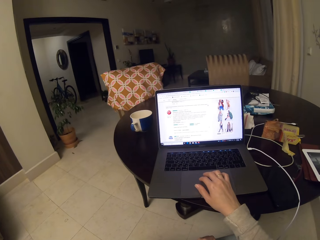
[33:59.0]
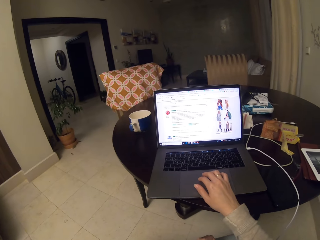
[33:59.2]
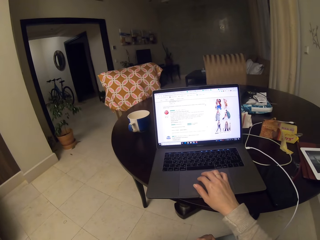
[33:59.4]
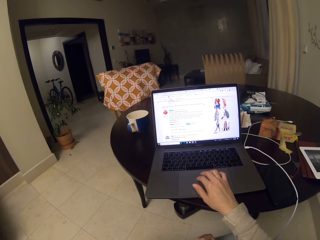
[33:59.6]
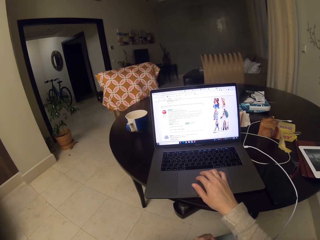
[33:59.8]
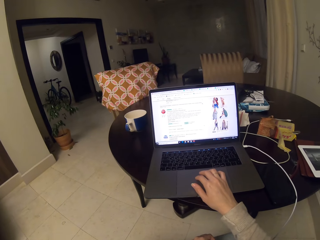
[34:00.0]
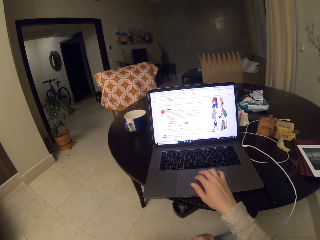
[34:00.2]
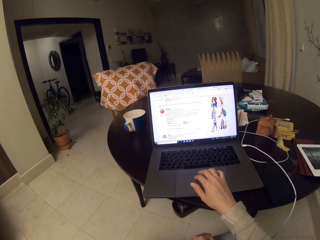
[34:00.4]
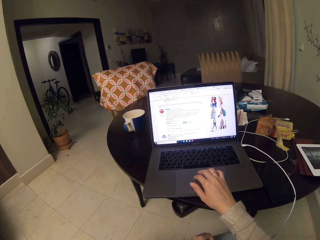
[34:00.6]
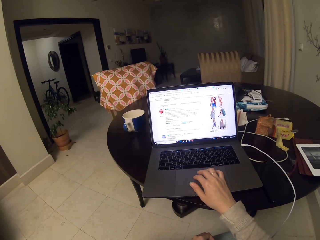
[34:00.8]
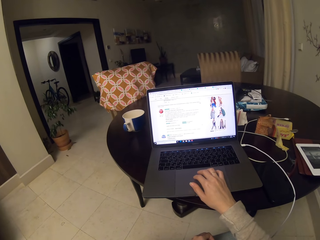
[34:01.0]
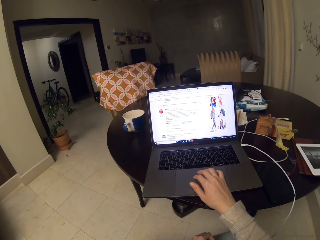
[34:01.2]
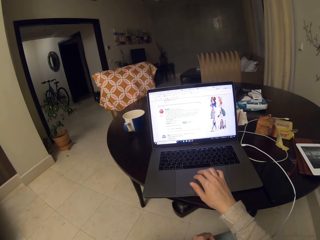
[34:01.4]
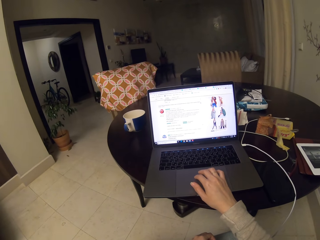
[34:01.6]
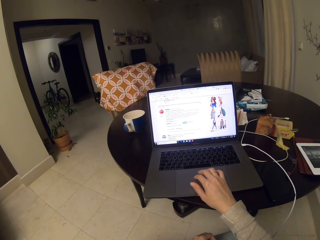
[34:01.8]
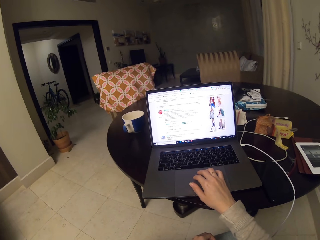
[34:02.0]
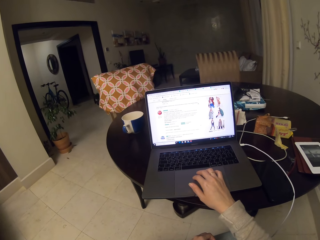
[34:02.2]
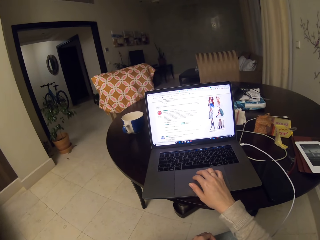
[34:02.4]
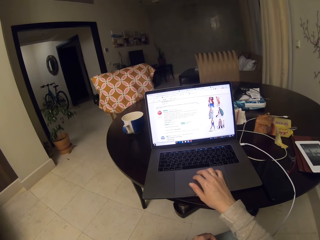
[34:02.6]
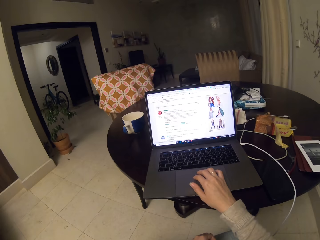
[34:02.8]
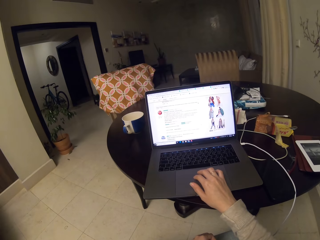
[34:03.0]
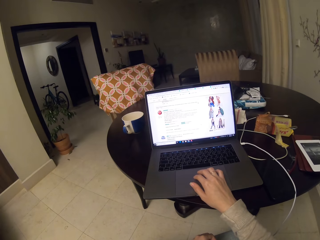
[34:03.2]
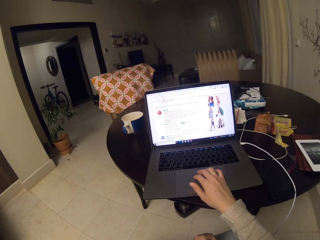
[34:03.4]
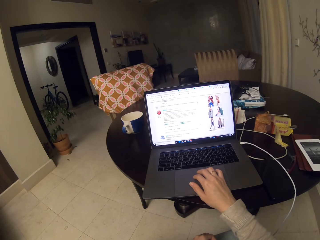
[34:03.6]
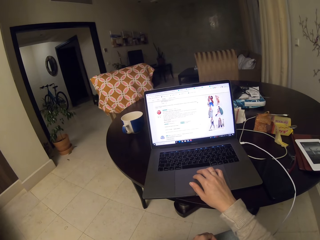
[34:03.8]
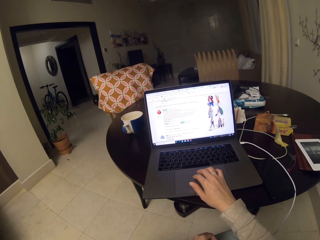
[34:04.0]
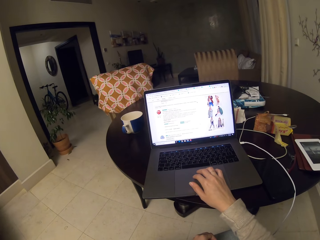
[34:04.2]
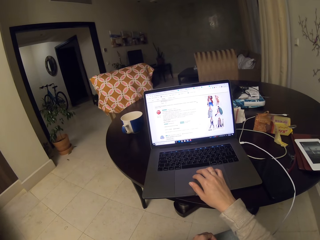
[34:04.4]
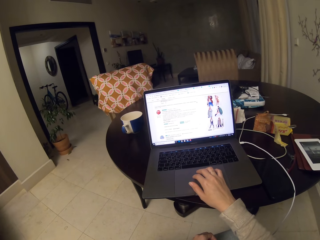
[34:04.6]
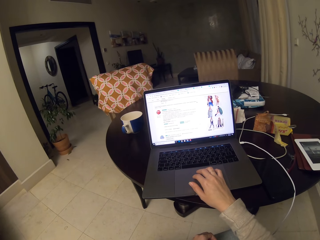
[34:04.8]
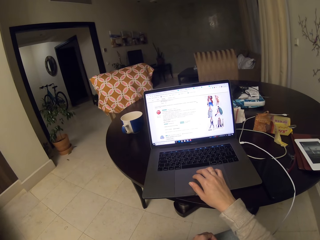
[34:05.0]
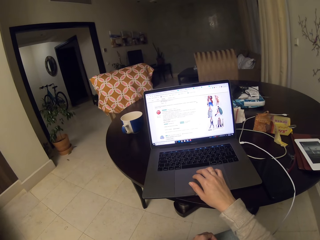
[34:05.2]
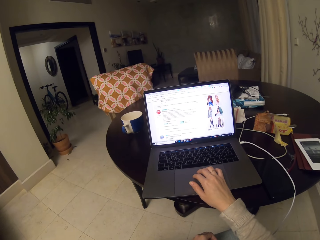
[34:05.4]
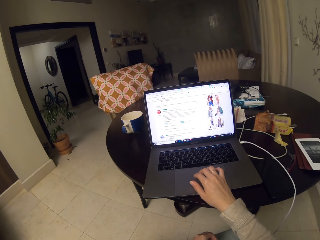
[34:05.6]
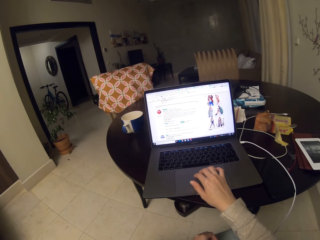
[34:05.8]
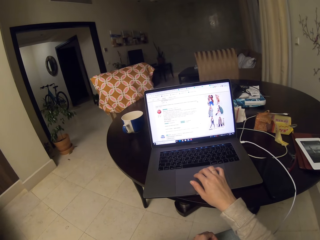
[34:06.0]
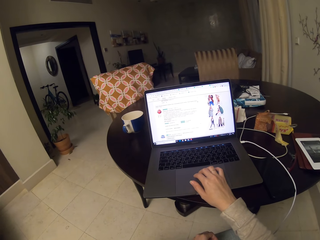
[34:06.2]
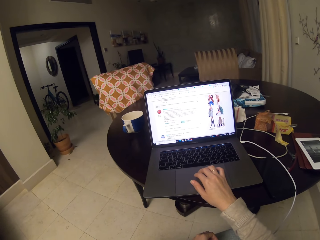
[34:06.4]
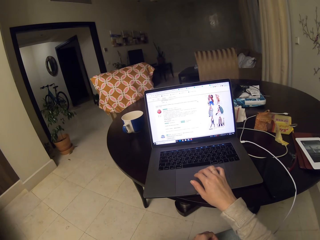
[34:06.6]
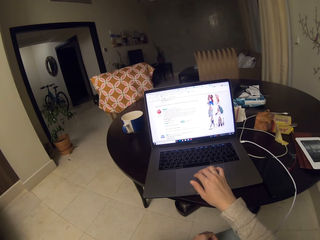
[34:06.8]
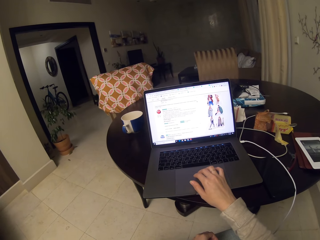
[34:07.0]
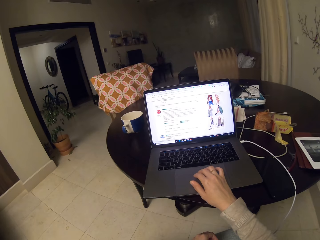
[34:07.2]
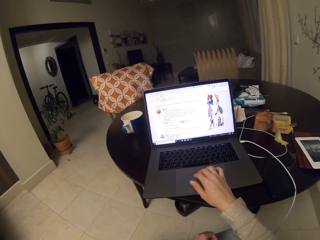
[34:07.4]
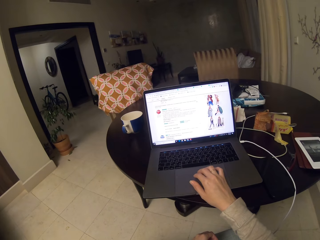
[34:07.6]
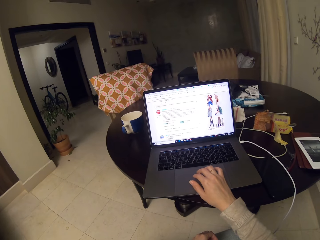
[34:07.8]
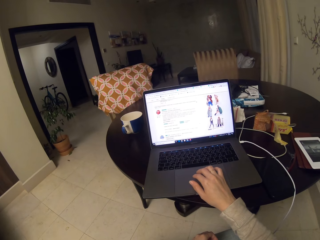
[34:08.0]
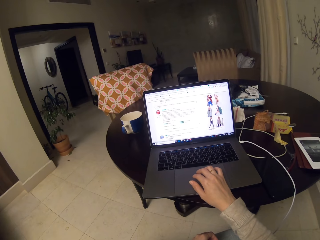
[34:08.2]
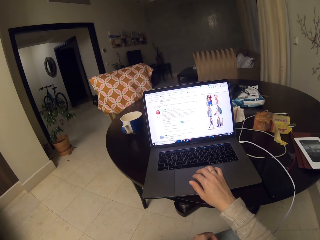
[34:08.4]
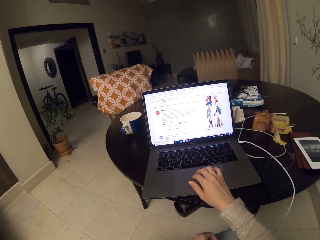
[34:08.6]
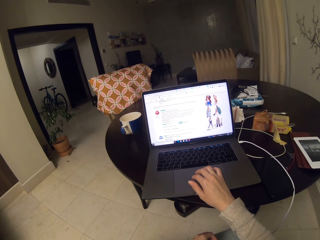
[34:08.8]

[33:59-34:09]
The camera wearer stares at a laptop screen.

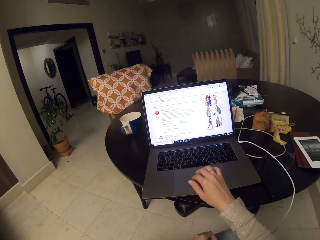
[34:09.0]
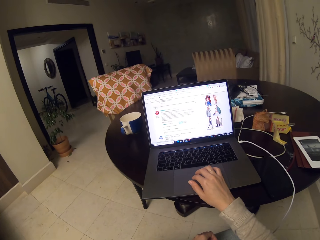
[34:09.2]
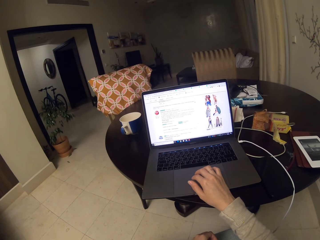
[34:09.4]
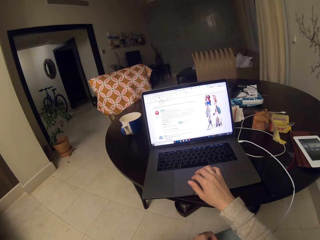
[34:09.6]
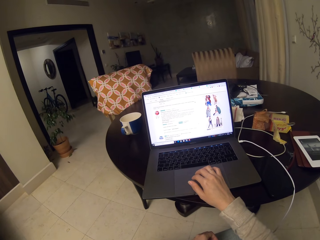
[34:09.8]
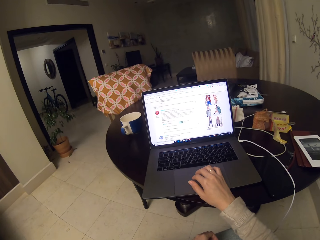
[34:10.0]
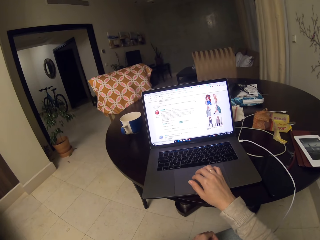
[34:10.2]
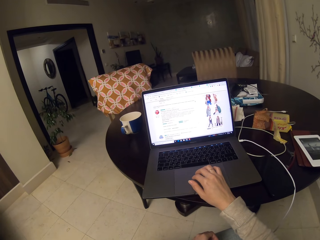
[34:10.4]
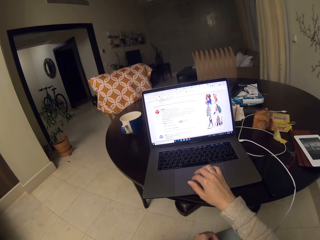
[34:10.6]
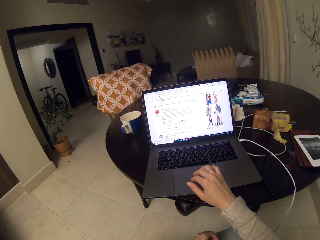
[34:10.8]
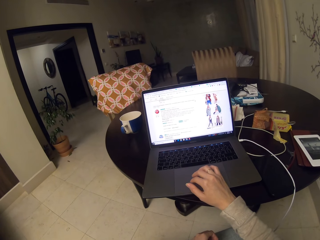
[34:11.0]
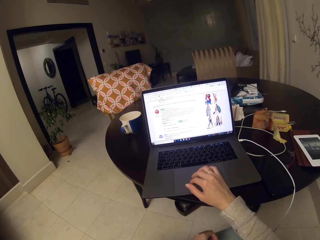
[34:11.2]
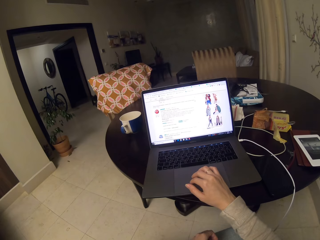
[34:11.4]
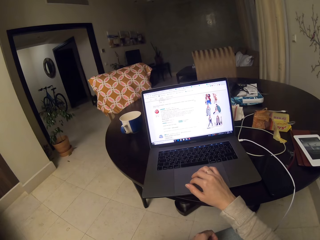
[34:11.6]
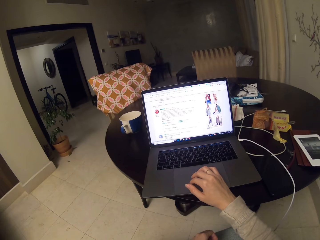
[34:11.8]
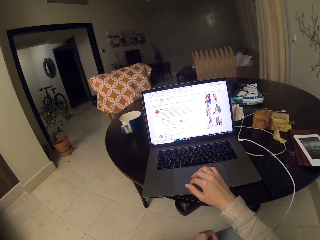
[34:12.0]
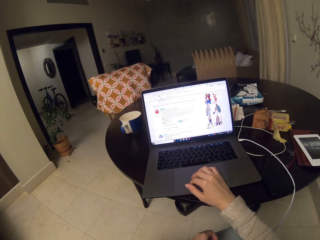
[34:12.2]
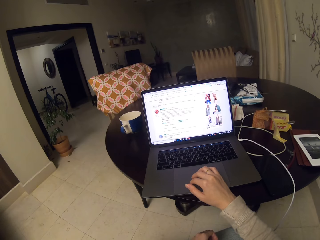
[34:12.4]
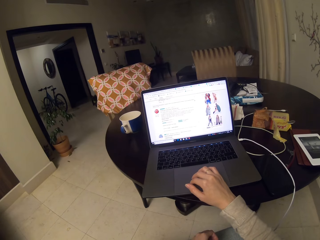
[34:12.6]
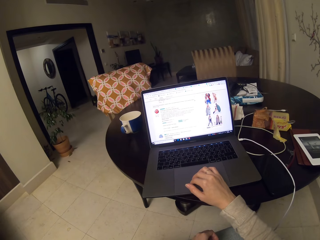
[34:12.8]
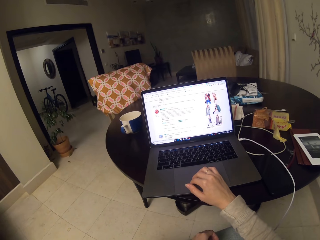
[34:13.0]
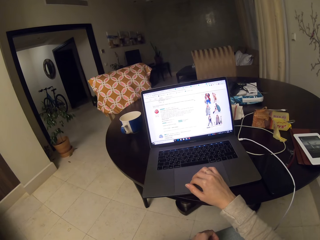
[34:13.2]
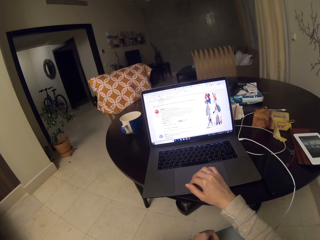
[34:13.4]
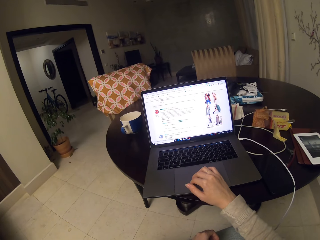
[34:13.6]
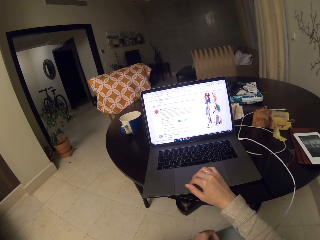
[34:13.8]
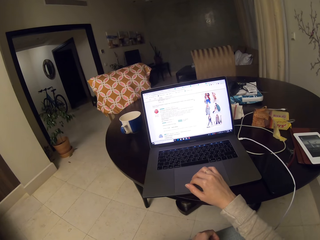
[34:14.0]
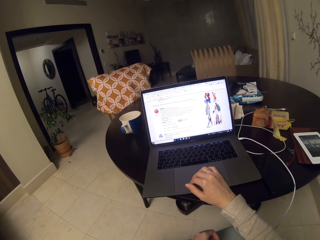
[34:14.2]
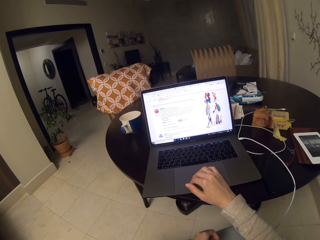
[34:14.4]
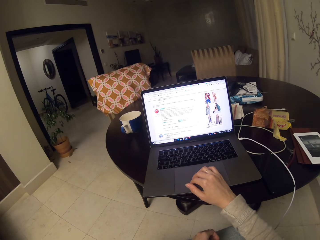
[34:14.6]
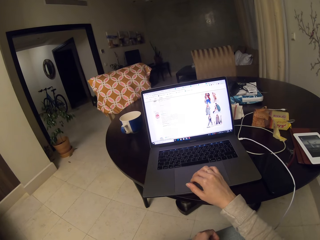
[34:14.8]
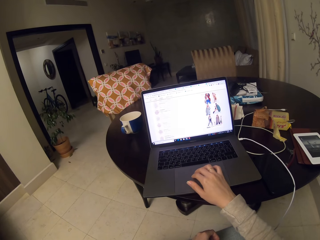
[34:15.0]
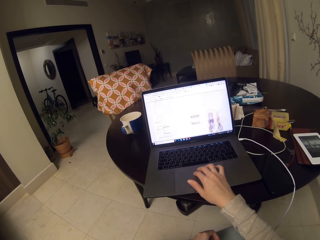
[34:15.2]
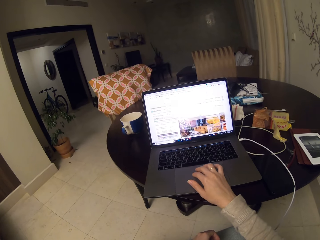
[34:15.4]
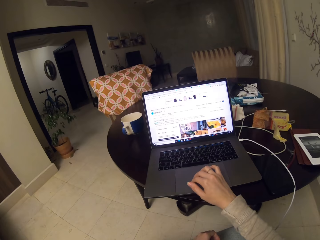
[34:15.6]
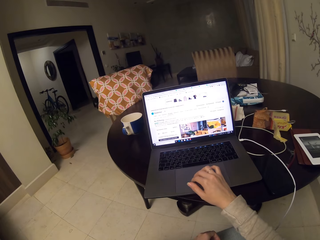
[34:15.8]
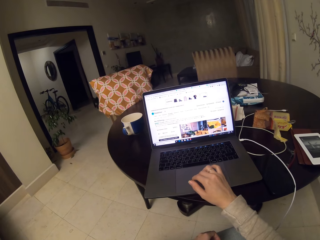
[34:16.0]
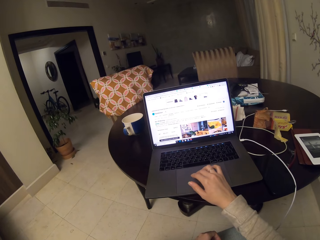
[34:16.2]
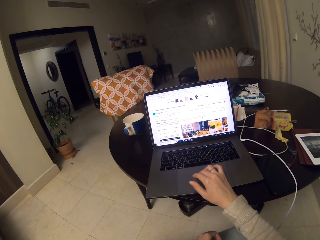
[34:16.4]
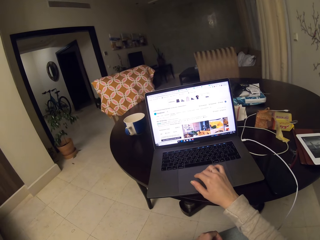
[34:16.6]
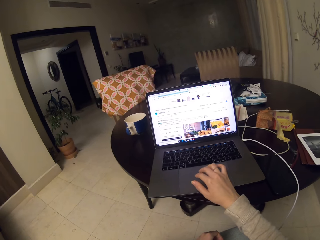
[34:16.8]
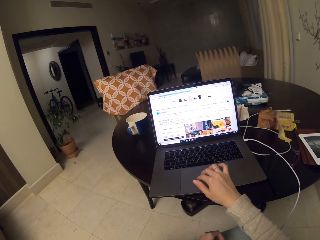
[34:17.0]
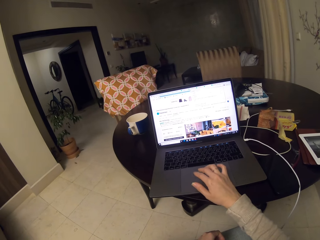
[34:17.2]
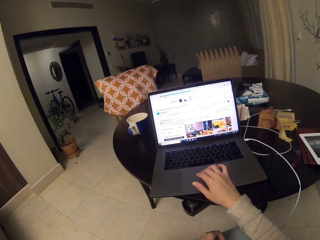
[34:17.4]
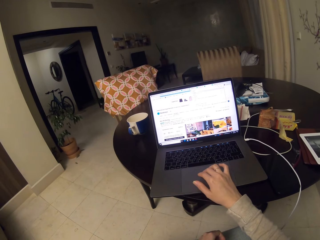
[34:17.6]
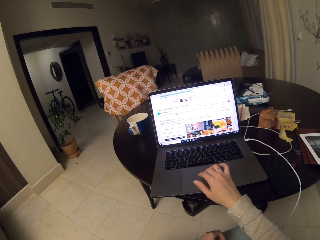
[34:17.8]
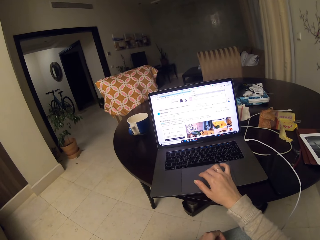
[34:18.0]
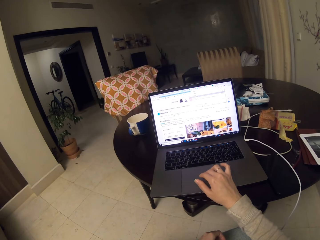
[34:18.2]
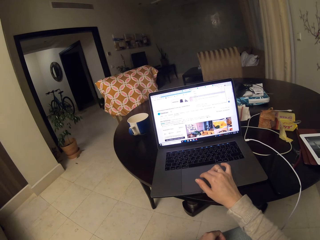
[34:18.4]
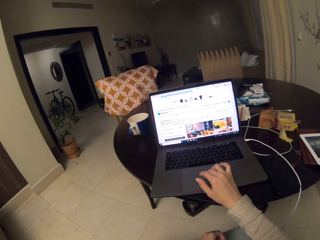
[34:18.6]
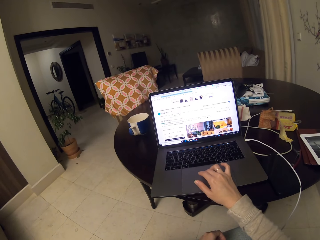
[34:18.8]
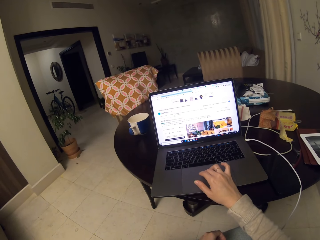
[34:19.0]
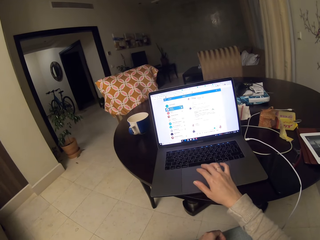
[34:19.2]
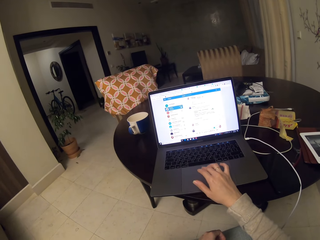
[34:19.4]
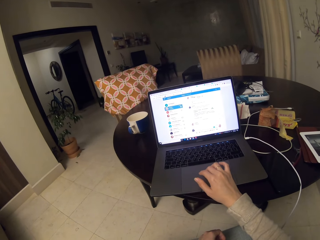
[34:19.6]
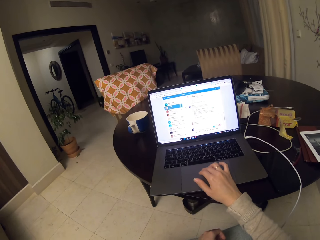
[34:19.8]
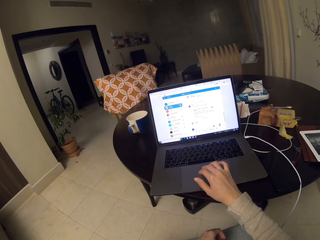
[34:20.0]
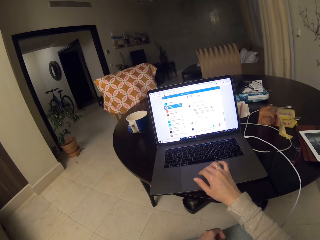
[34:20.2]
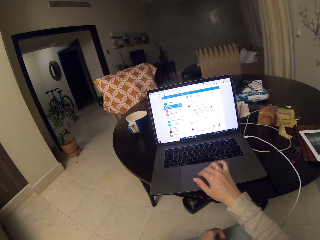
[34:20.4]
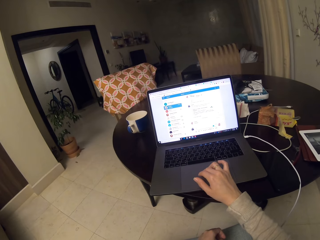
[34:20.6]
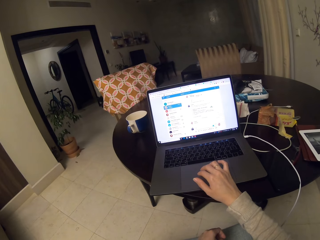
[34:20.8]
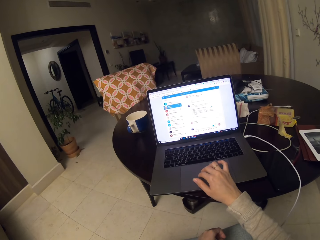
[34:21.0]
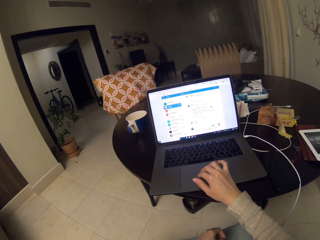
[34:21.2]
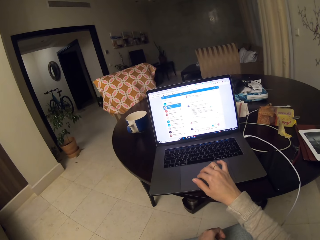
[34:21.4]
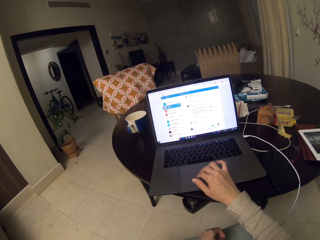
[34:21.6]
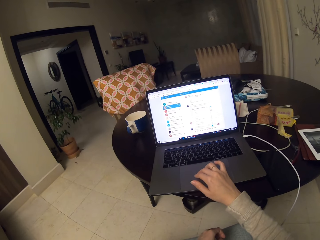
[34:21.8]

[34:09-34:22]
The camera wearer moves her fingers on the mouse pad. She stares at a laptop screen. She scrolls up the screen. She moves her fingers on the mouse pad. She clicks the mouse pad.
